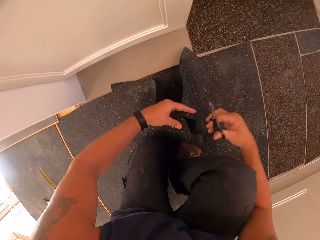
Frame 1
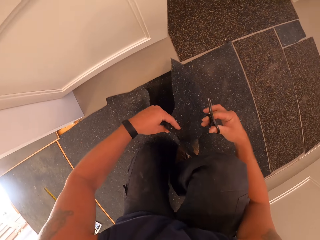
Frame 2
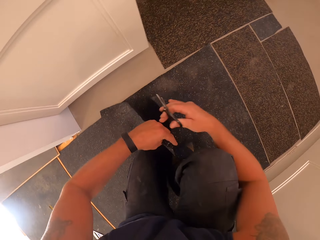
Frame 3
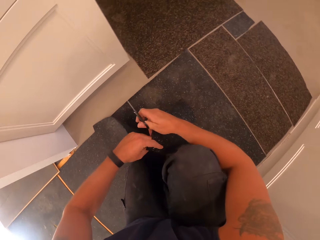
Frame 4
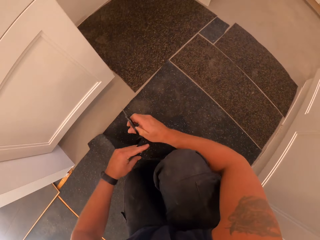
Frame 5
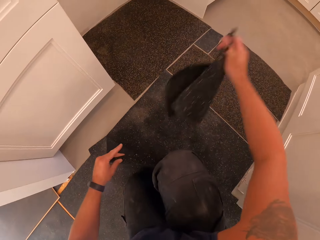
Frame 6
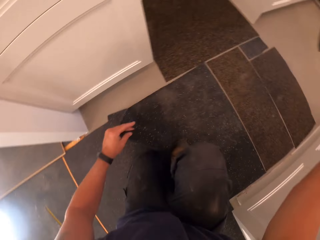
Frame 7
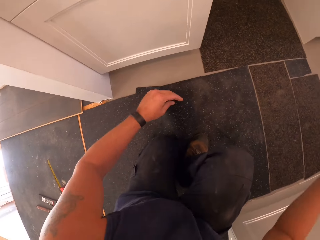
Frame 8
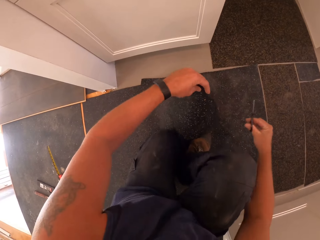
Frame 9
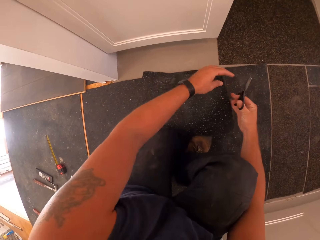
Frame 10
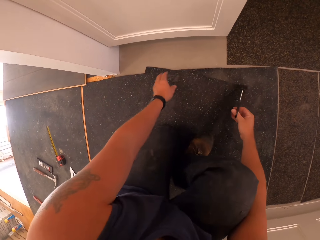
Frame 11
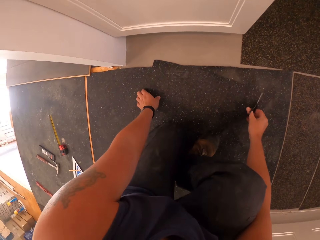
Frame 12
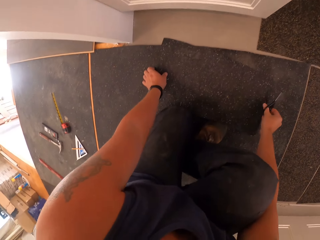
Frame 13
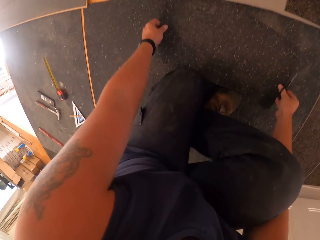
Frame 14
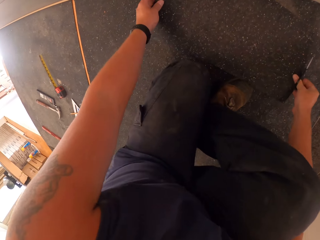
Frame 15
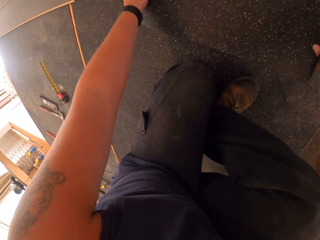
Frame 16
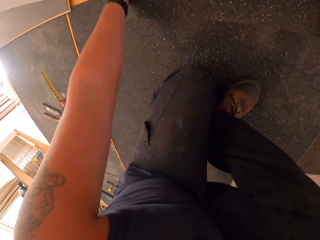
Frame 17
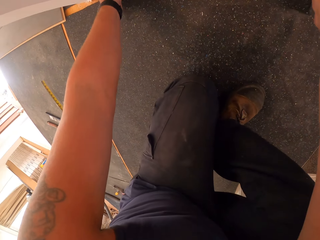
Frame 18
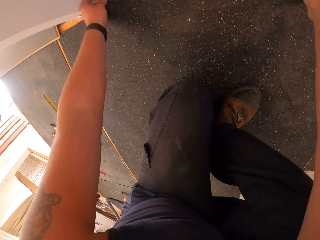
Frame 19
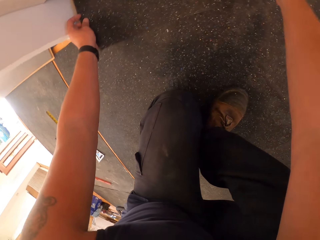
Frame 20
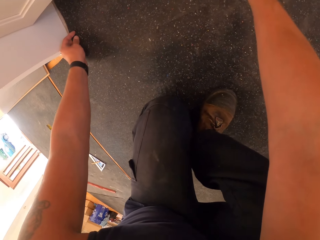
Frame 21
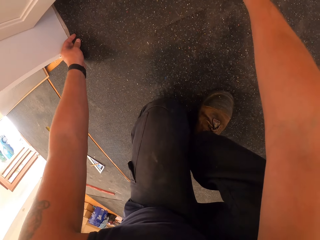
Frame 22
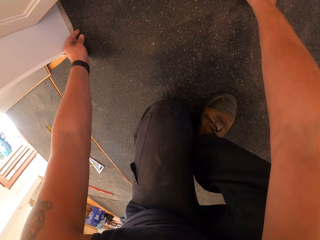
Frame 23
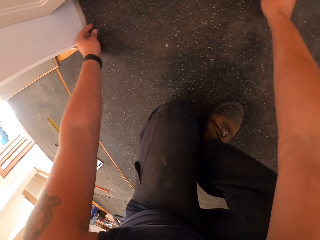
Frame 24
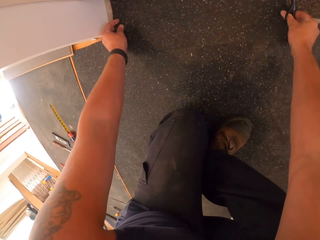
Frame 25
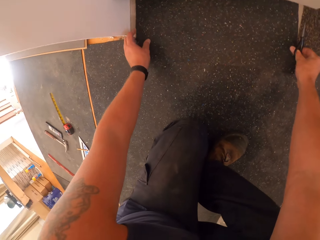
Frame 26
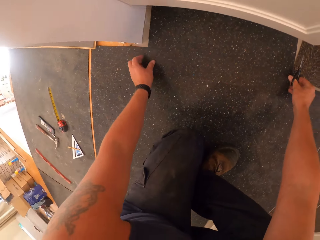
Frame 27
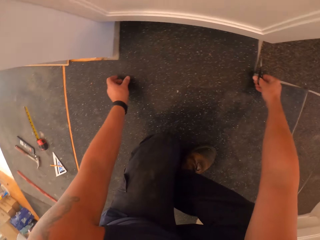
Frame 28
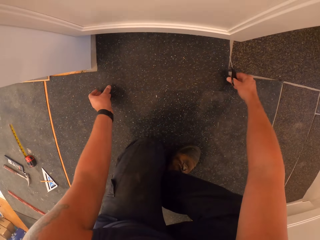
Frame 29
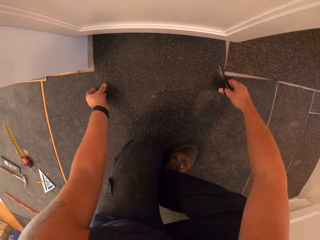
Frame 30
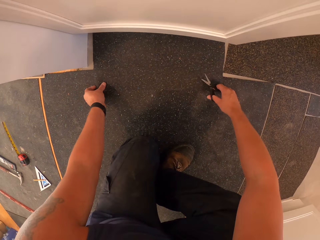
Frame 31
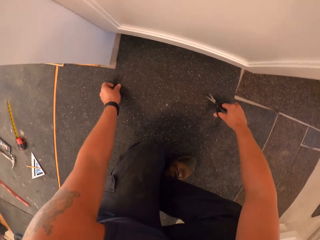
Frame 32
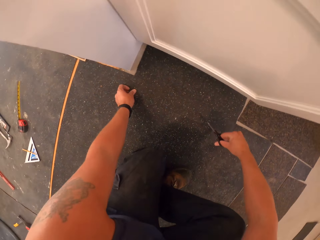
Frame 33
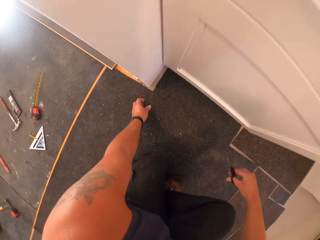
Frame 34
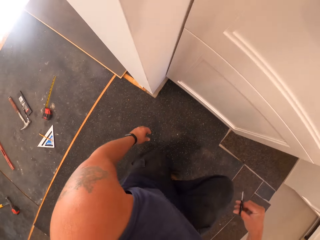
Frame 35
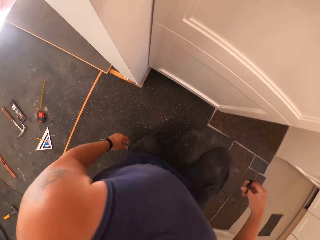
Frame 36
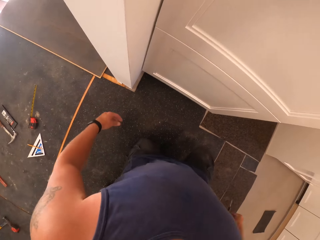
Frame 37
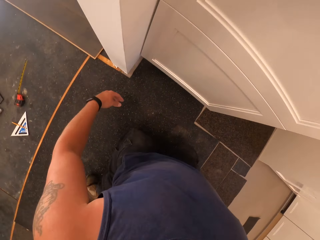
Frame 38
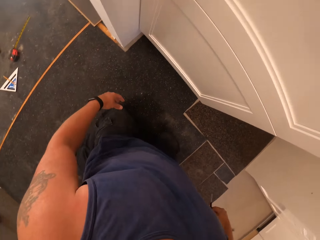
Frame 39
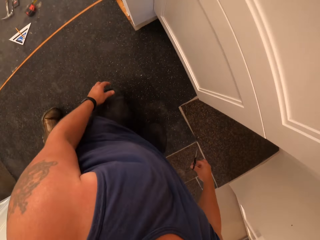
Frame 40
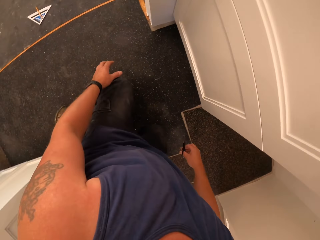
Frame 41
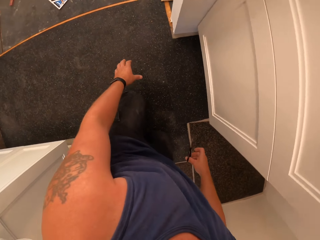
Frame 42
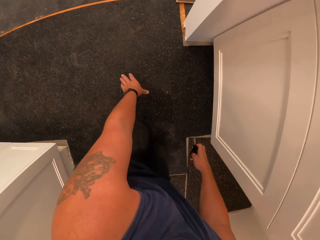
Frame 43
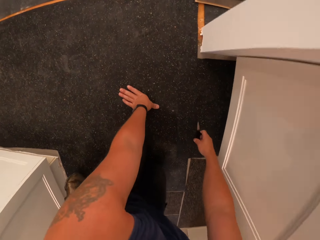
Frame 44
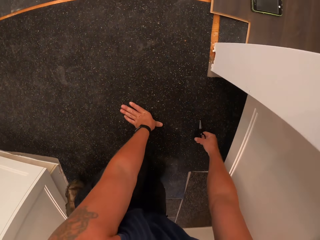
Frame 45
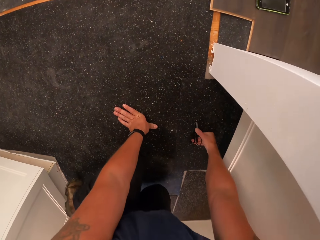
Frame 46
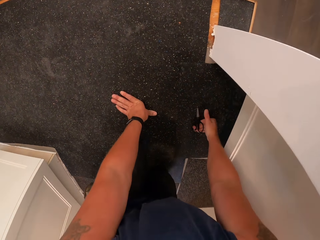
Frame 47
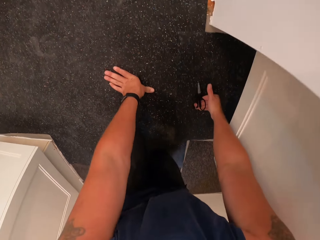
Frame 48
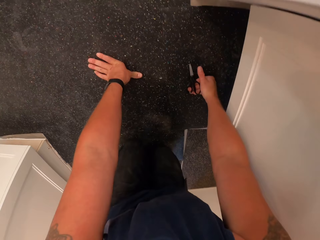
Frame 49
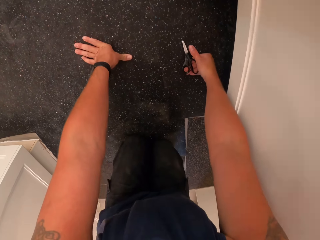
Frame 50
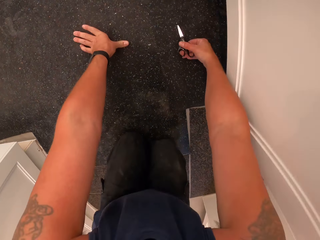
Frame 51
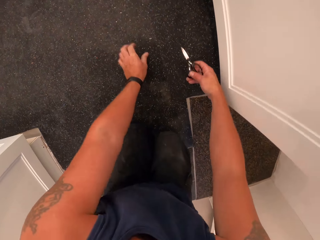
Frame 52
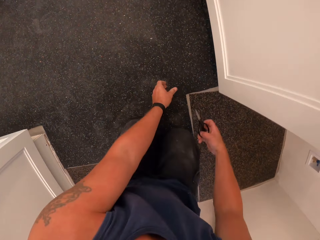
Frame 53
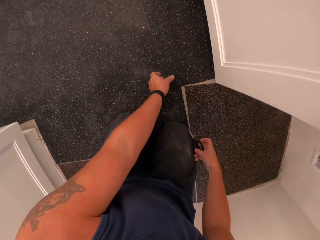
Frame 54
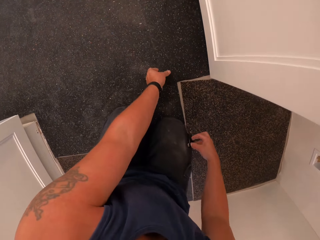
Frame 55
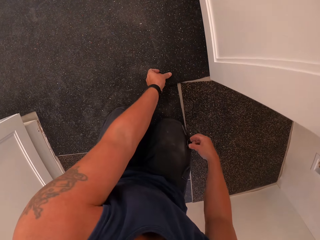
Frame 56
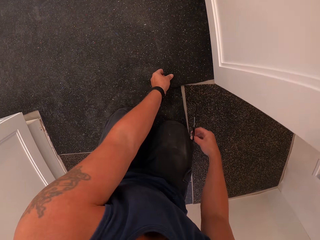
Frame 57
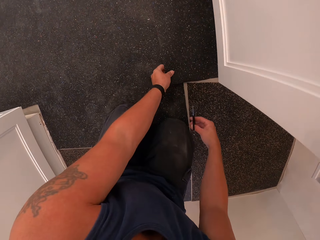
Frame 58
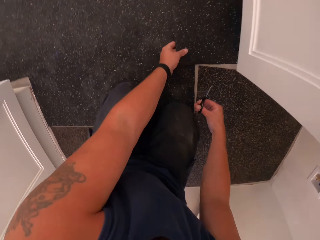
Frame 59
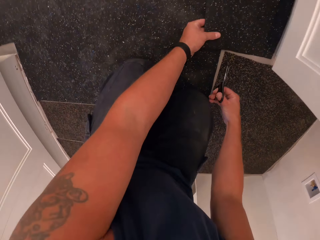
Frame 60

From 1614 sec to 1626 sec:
The camera wearer throws away the piece of floor cover with the right hand. They drop the floor cover on the floor with the left hand. They pick up the floor cover with both hands. They align the floor mat on the floor. They drop the floor cover on the floor.

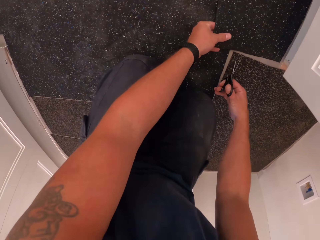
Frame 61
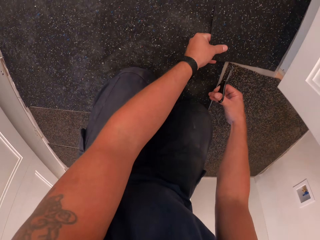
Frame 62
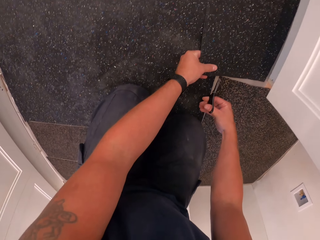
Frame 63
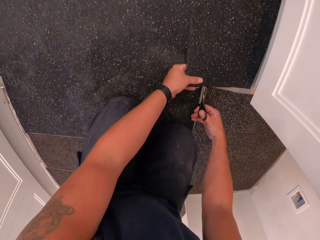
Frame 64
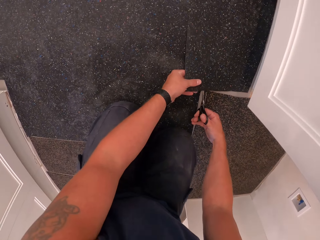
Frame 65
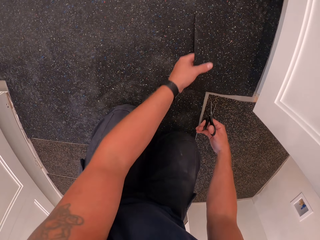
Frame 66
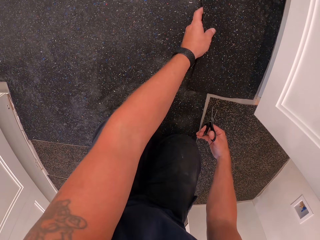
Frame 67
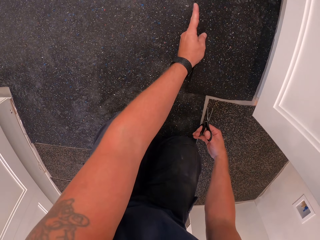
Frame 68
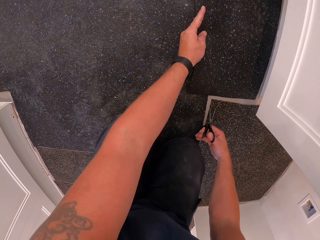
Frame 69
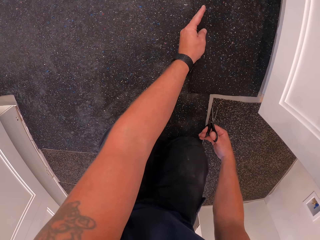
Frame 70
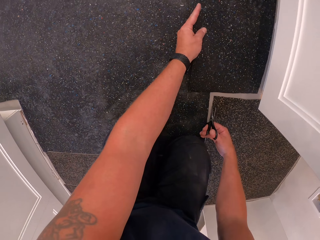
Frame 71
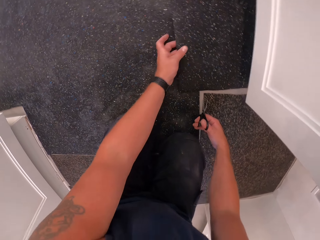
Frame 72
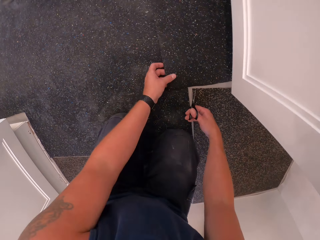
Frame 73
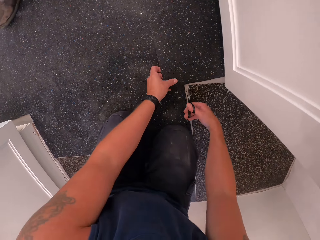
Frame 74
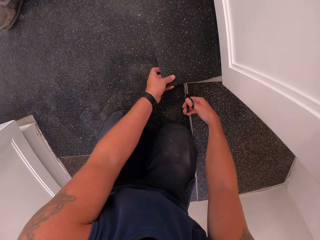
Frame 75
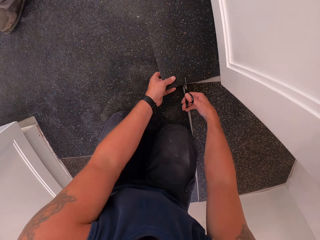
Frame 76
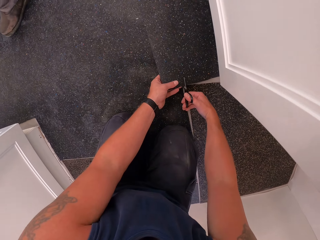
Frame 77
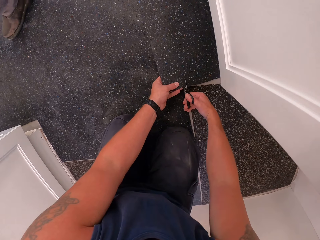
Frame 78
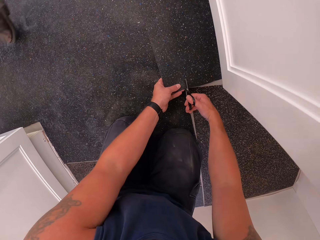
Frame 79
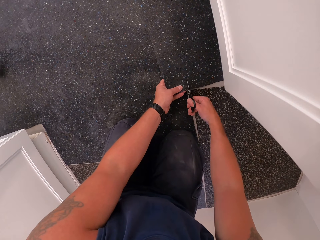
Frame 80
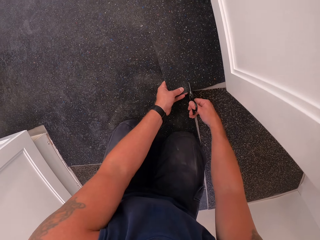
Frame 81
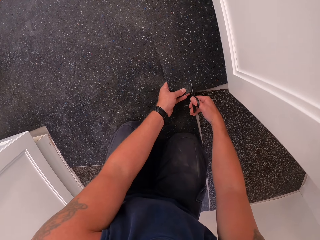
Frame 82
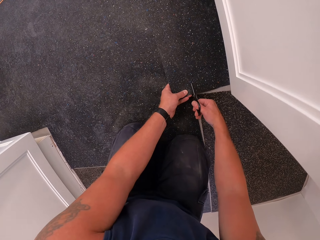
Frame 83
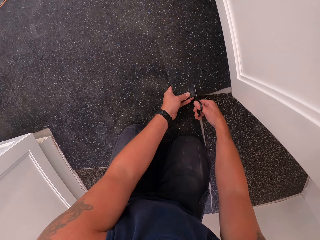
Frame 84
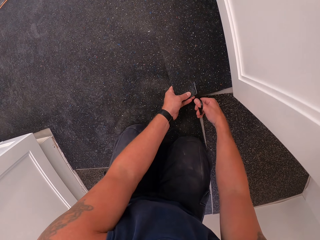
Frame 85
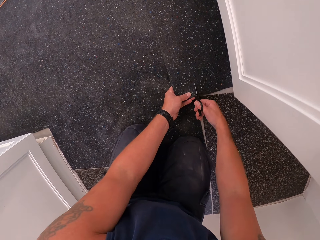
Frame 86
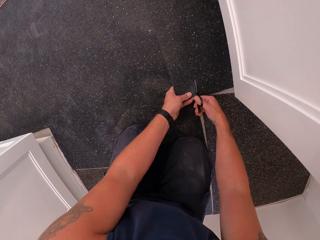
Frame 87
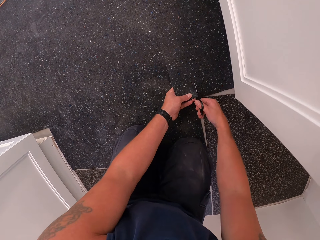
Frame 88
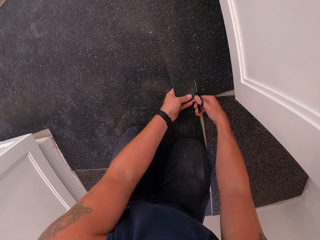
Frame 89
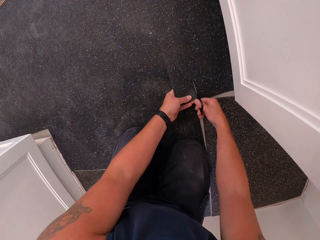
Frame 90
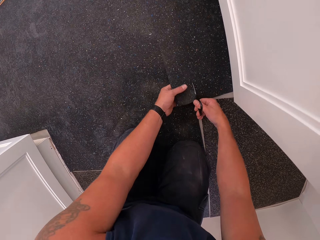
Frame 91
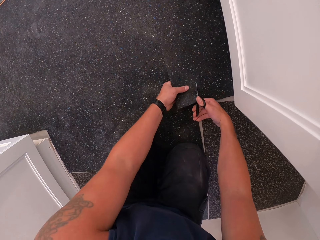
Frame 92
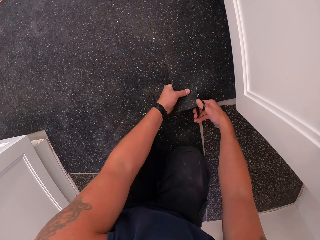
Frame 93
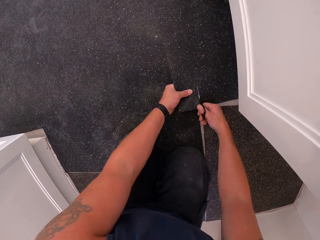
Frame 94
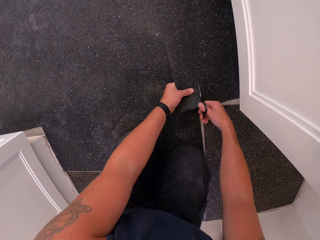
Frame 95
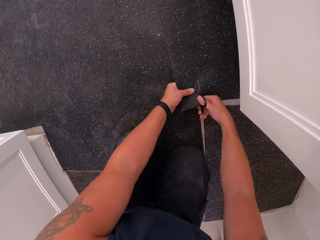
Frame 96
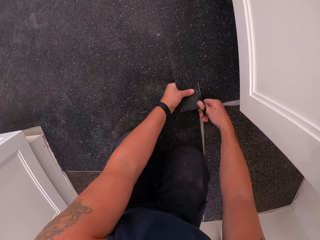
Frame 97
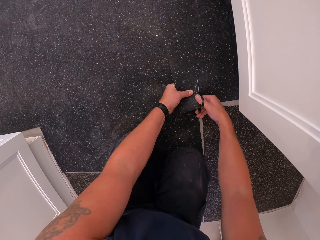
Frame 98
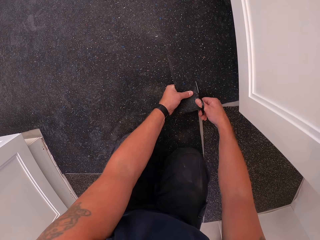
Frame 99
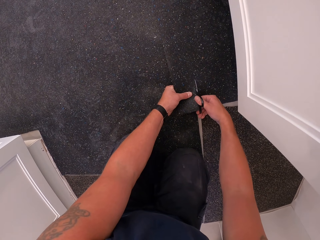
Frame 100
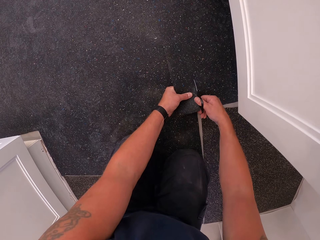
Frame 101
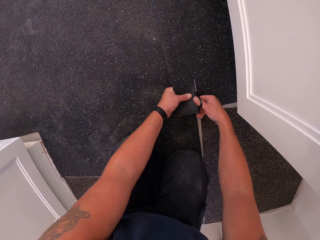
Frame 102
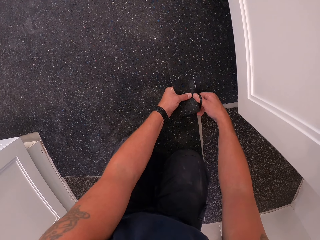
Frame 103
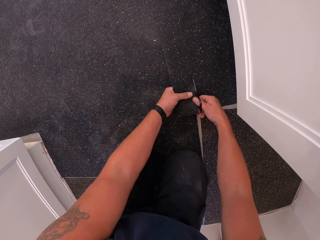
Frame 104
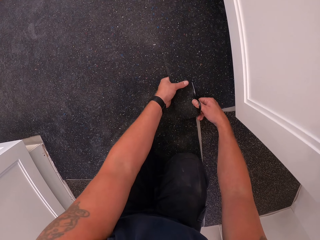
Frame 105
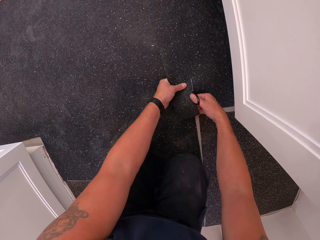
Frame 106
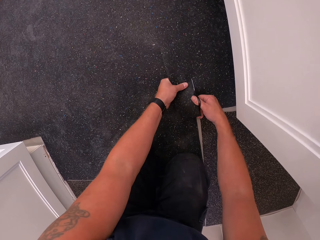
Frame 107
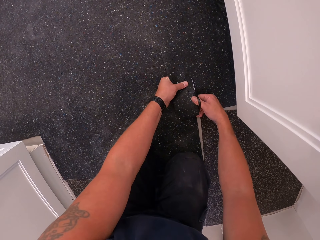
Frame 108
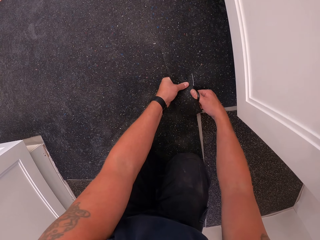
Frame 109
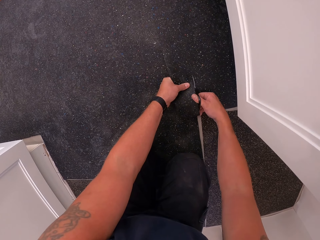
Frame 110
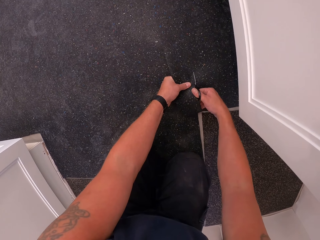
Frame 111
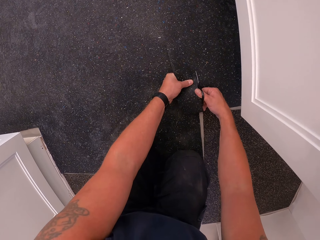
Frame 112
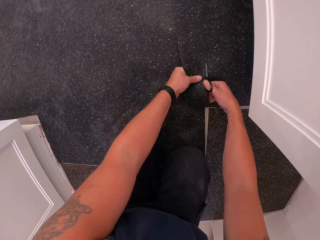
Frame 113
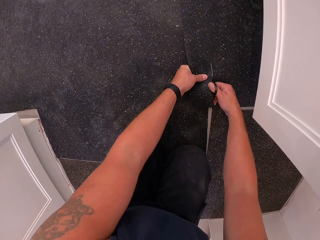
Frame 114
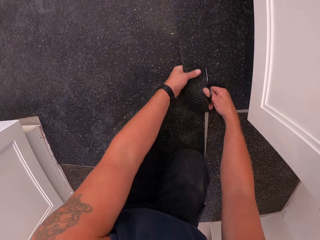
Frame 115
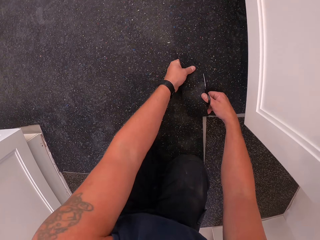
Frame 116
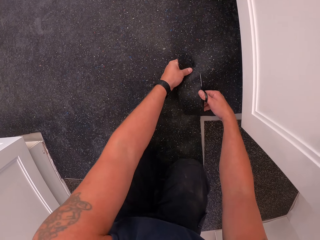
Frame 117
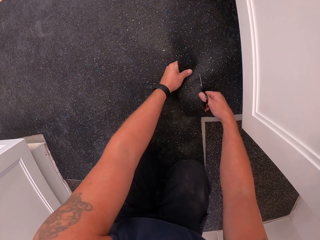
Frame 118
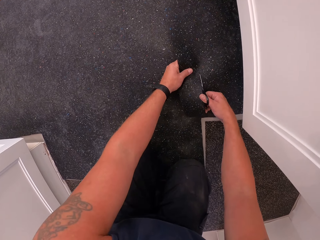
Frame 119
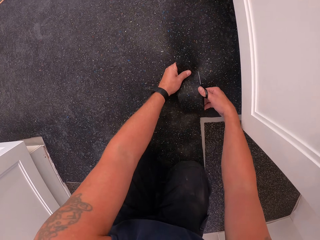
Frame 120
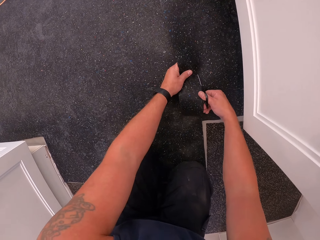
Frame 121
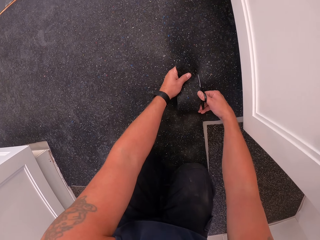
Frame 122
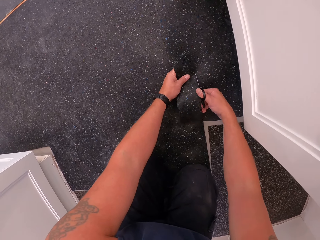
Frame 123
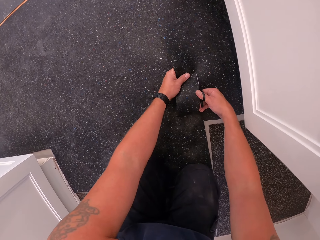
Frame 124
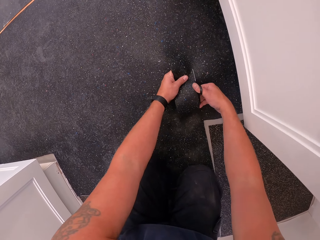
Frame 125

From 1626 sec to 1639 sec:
The camera wearer cuts a piece of the floor cover on the floor with the scissors. A man walks past the camera wearer.
